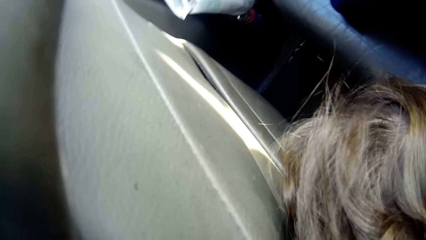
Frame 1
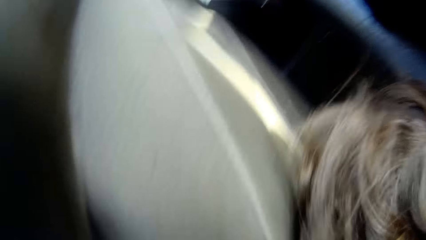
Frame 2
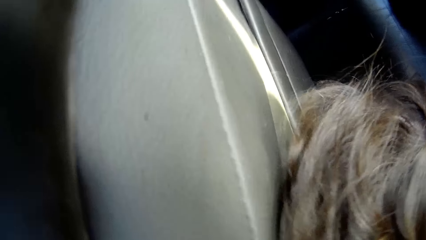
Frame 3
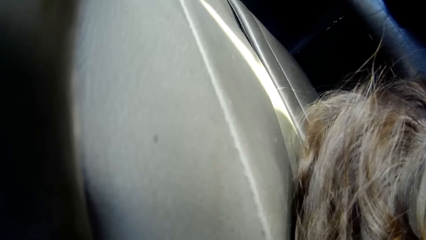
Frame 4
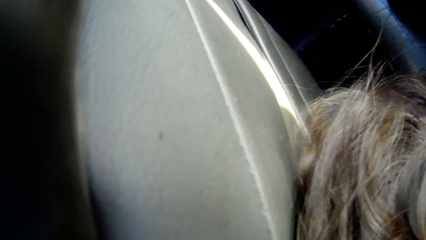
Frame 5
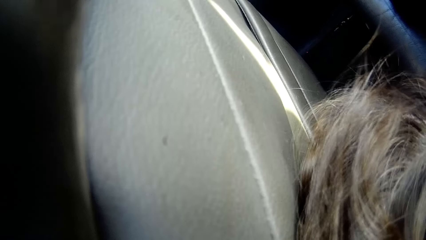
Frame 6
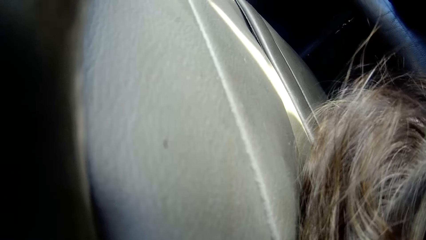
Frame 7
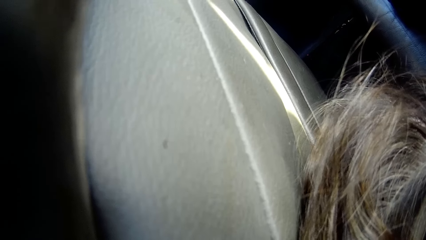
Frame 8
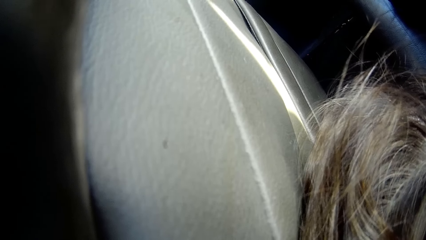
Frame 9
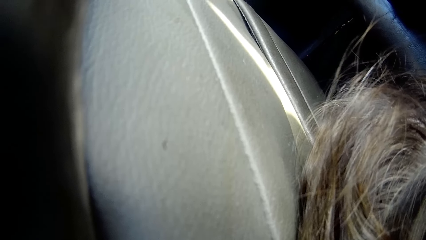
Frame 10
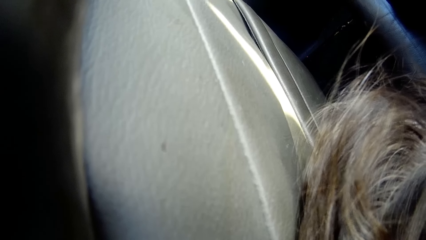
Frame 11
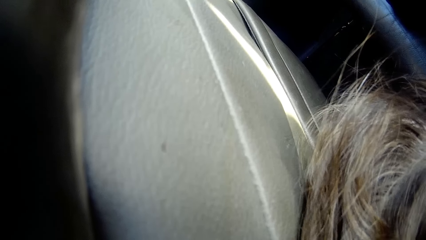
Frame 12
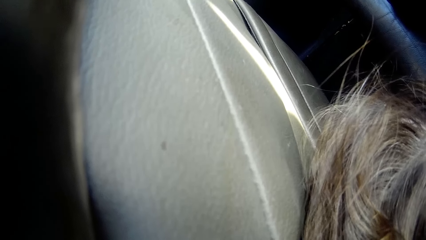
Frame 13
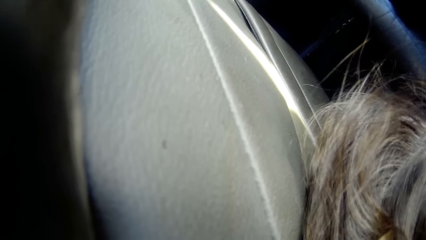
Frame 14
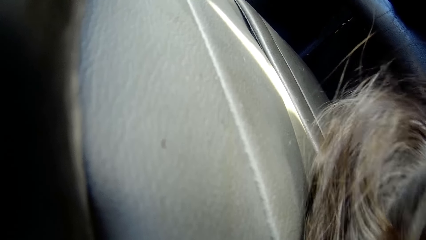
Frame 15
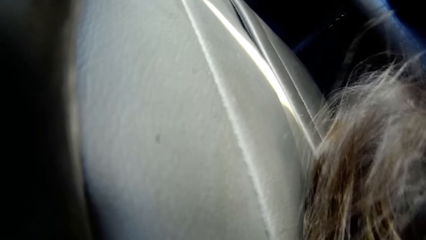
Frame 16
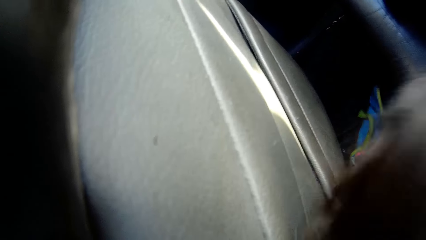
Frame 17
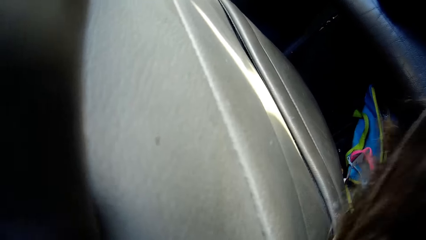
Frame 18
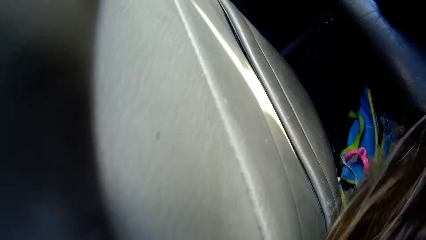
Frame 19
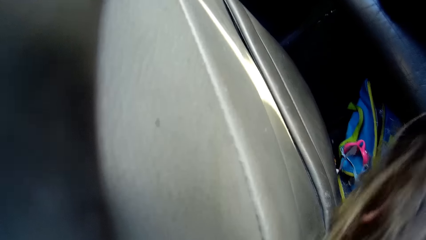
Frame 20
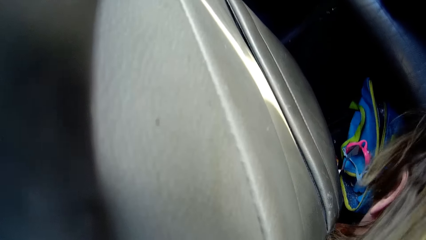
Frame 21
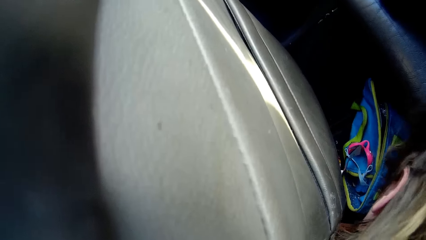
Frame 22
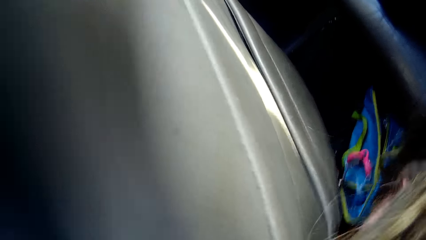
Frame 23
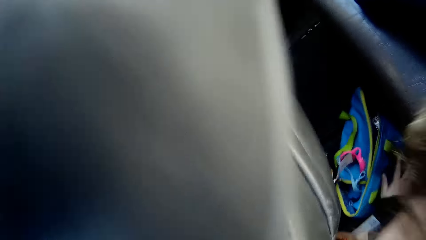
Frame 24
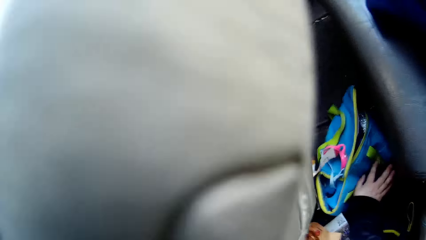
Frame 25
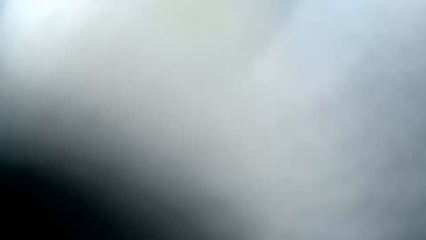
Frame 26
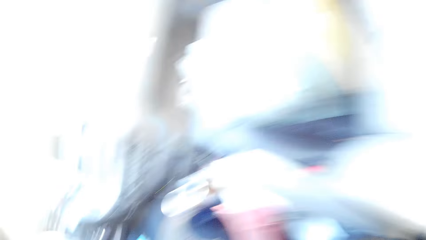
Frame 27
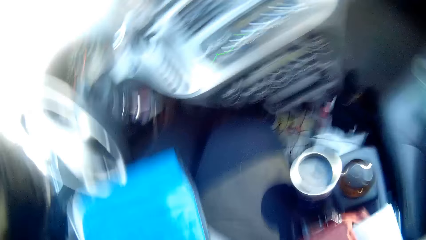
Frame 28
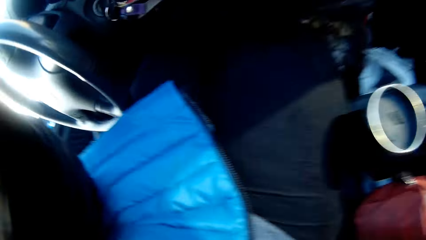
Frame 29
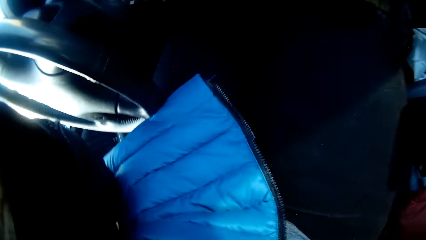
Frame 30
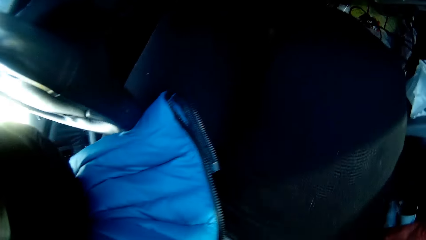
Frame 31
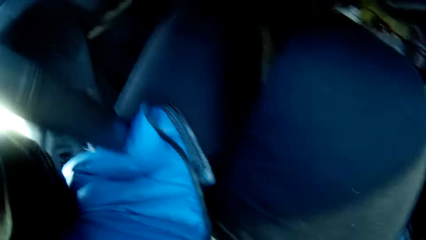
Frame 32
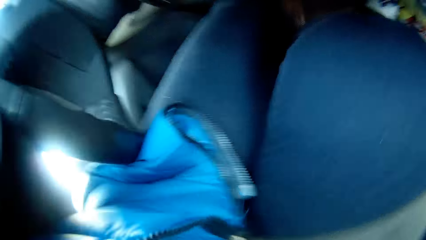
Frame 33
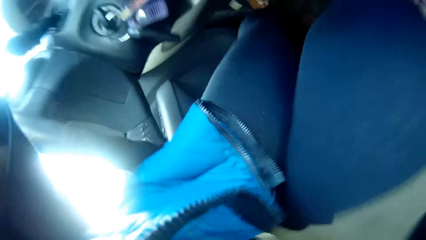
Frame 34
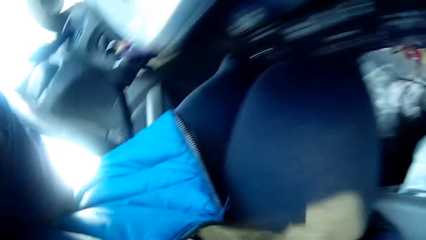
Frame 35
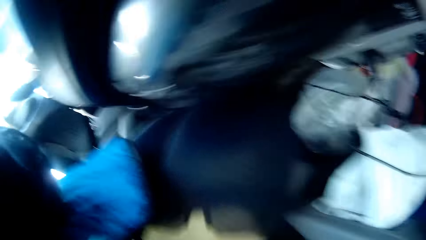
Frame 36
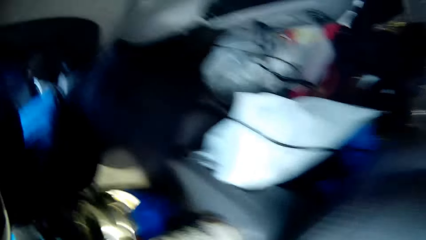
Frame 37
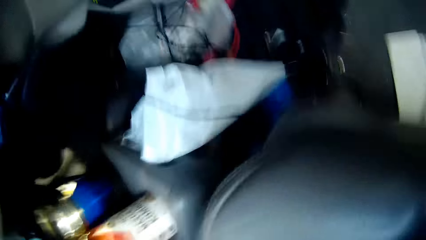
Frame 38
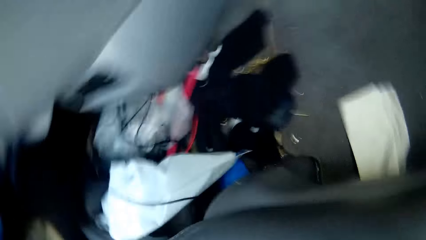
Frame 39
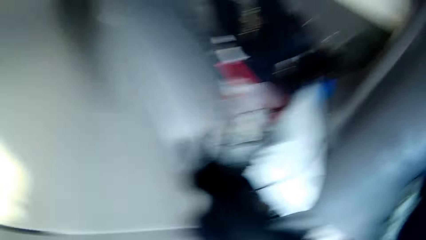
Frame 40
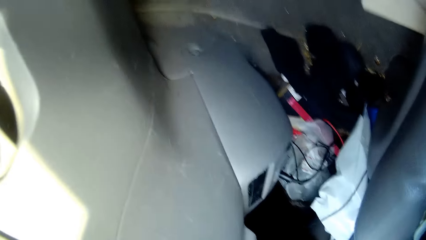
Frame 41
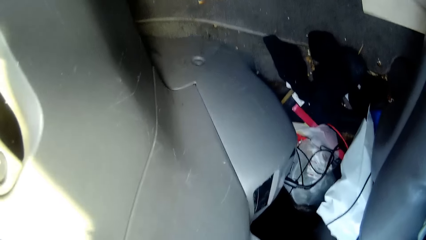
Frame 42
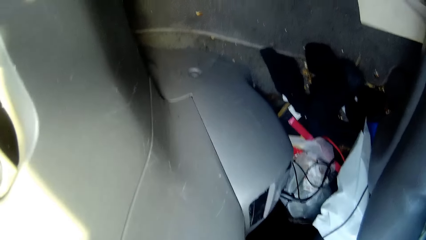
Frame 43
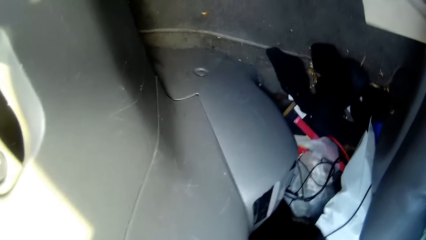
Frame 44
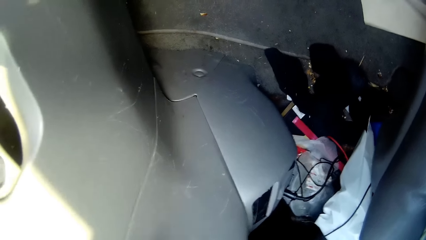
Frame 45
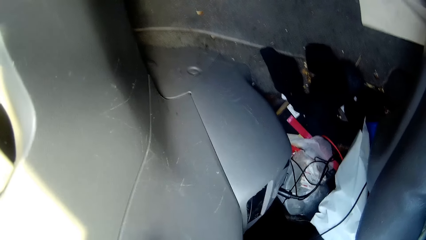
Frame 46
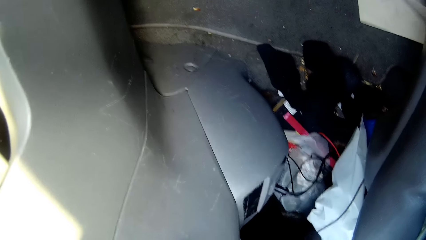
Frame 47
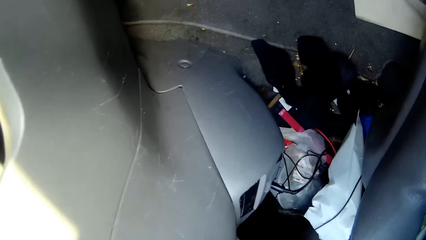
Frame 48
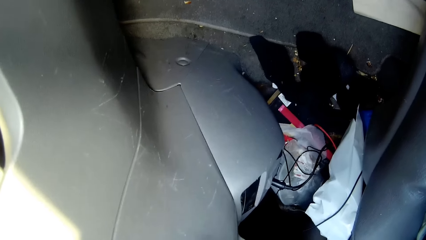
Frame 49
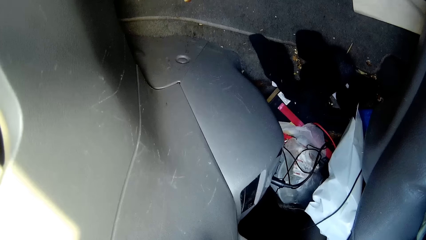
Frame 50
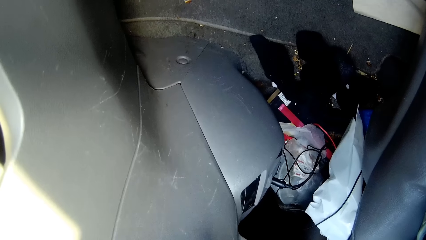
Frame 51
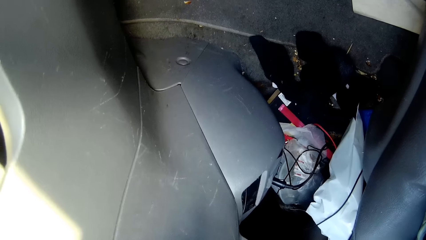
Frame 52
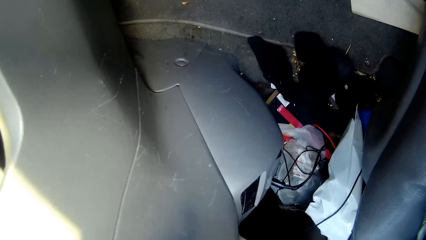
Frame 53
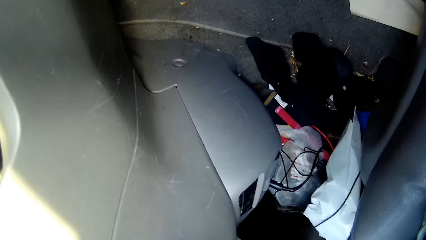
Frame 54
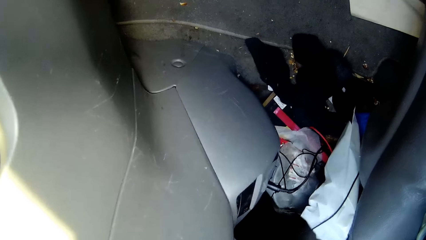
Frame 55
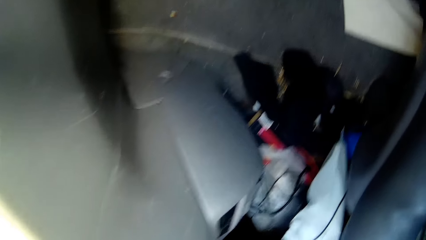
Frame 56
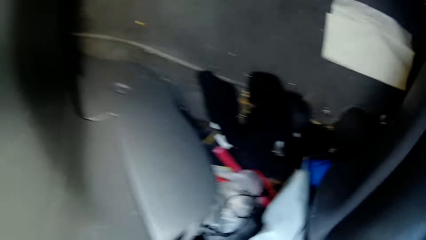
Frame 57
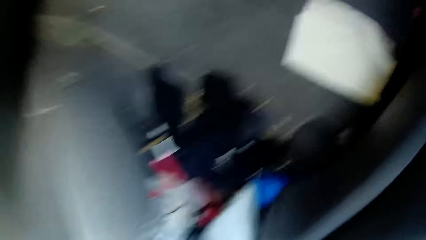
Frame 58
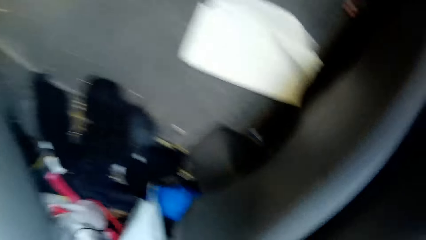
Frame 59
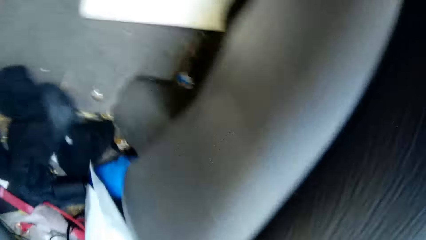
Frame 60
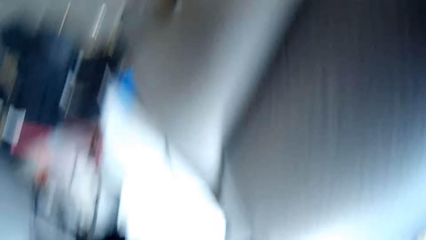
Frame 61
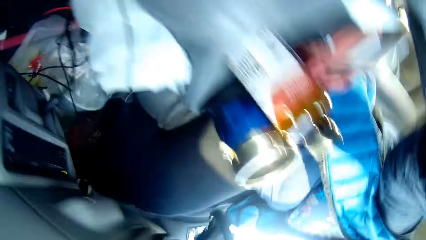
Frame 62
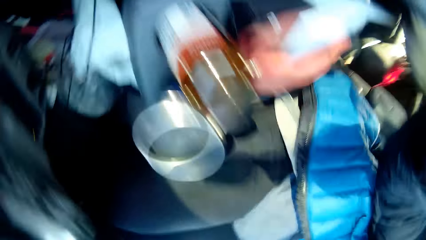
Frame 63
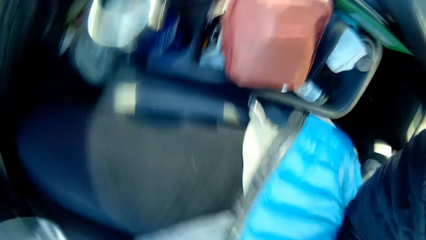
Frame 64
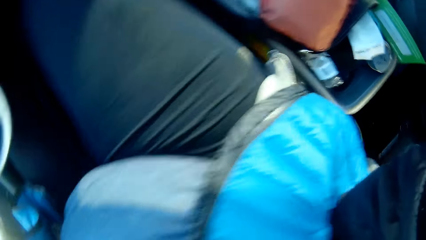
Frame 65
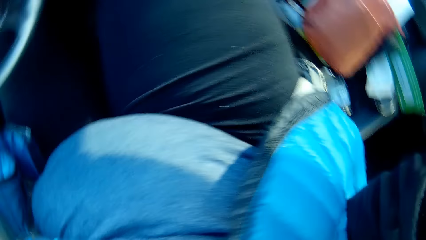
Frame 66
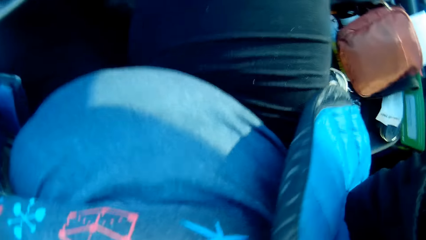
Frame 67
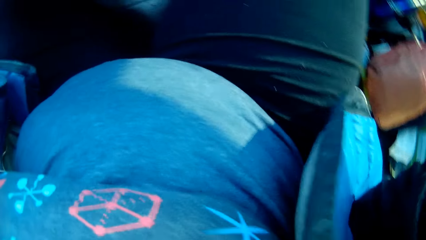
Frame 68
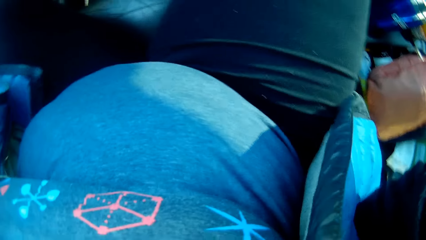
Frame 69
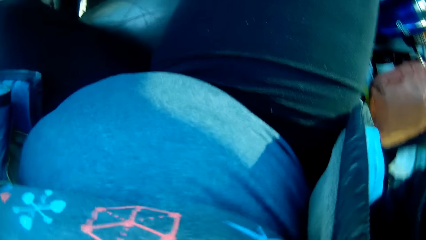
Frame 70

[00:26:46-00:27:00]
The camera wearer fixes her camera. She stares at the interior of the car. She fixes her camera.

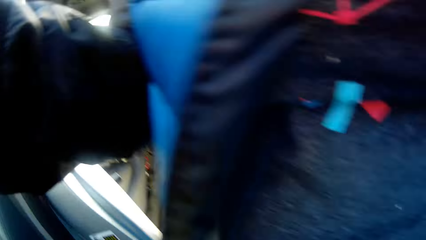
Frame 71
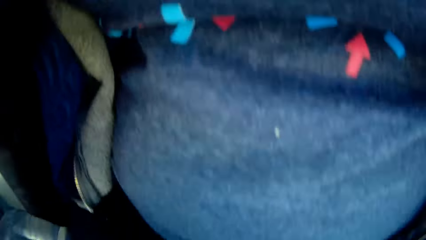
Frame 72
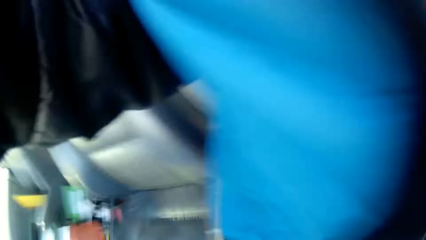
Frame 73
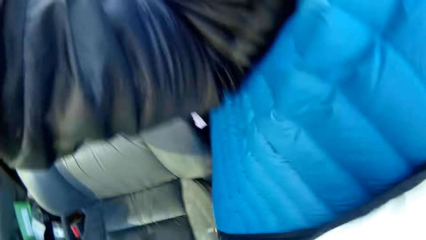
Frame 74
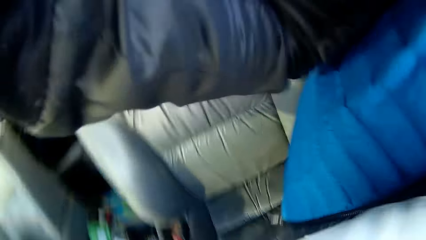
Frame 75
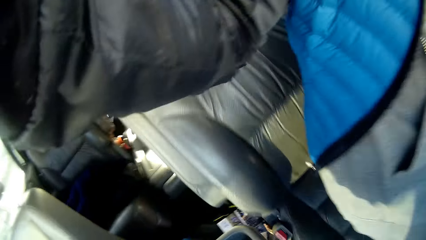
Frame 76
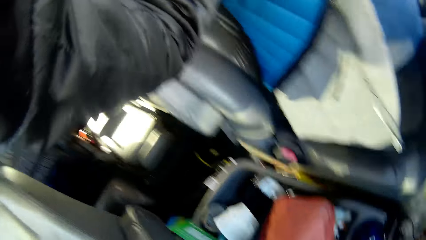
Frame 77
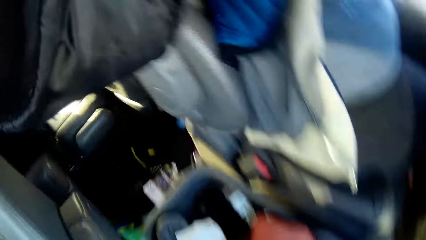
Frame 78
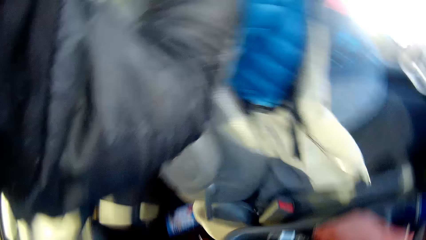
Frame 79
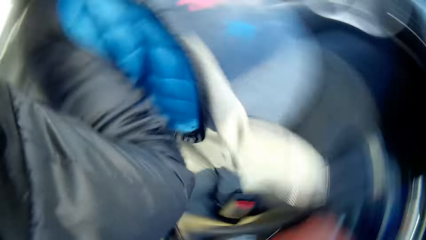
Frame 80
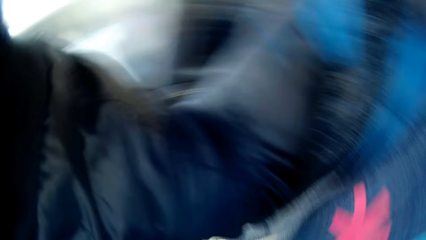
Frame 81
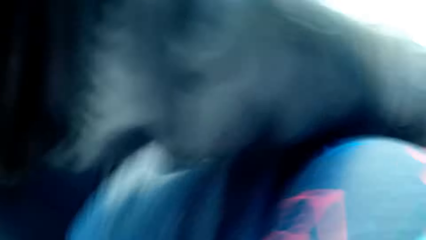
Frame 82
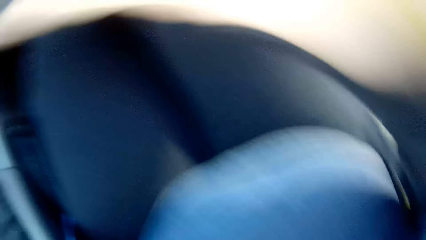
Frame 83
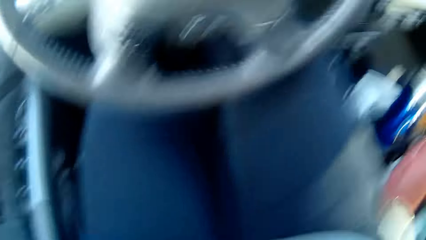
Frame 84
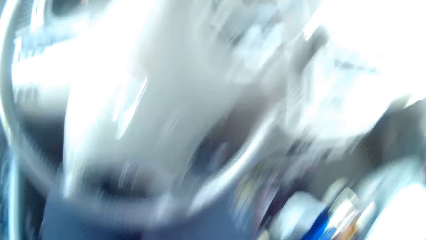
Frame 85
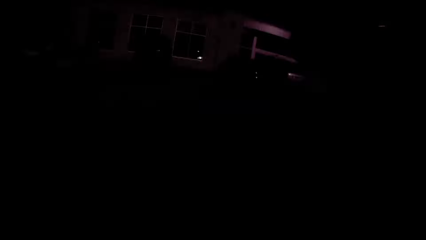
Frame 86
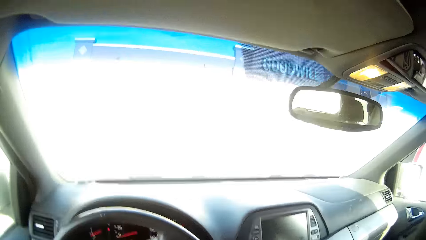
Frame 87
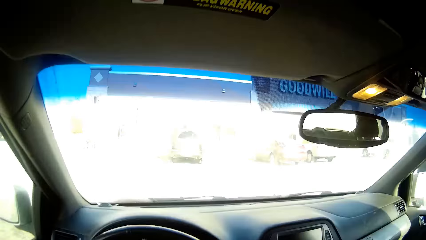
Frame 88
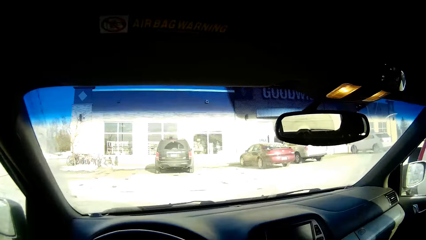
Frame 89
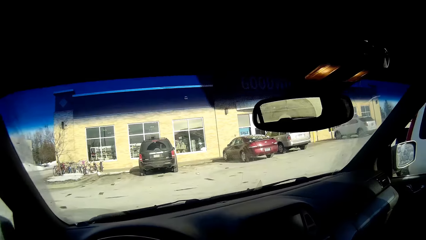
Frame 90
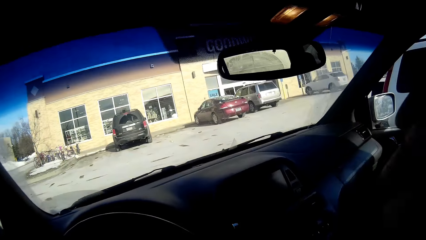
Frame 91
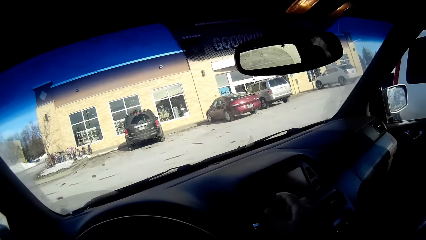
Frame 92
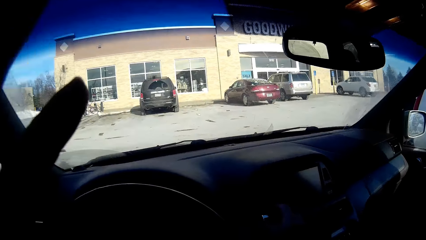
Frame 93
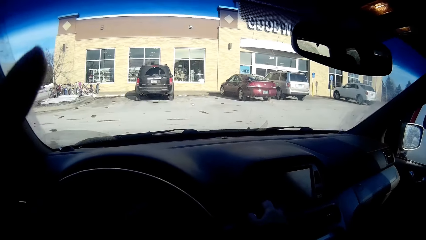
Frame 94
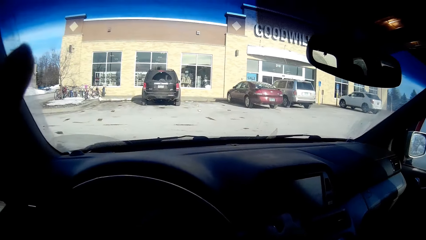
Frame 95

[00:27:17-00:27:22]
The camera wearer sits on the car seat. She fixes her camera.
